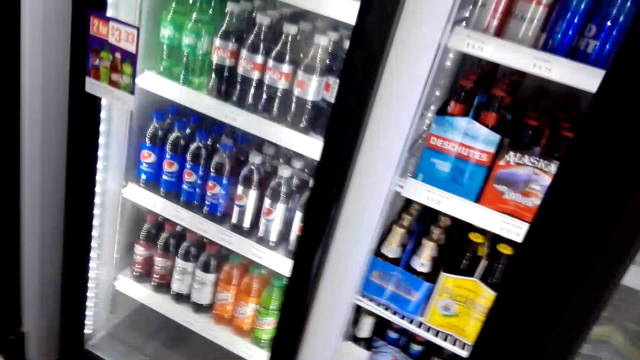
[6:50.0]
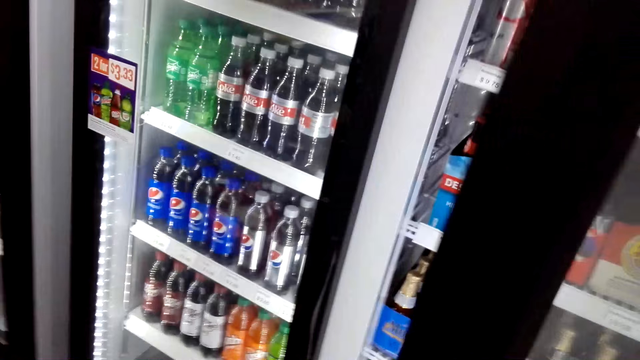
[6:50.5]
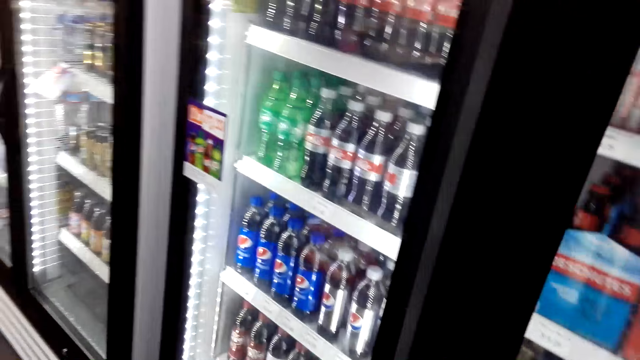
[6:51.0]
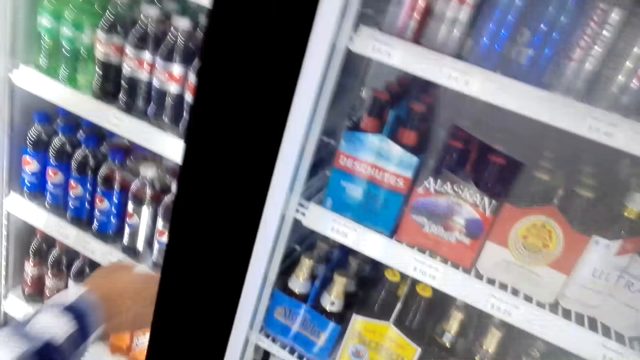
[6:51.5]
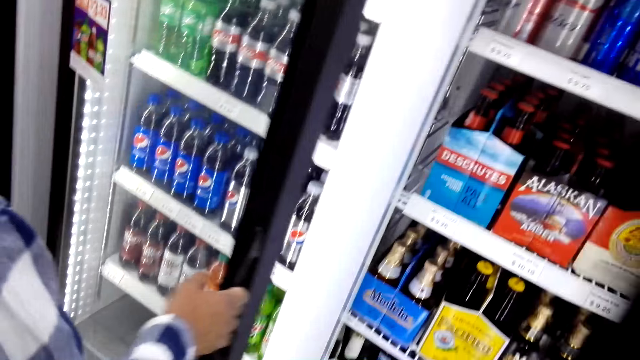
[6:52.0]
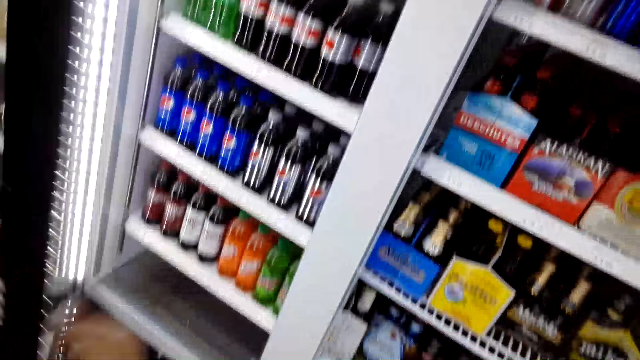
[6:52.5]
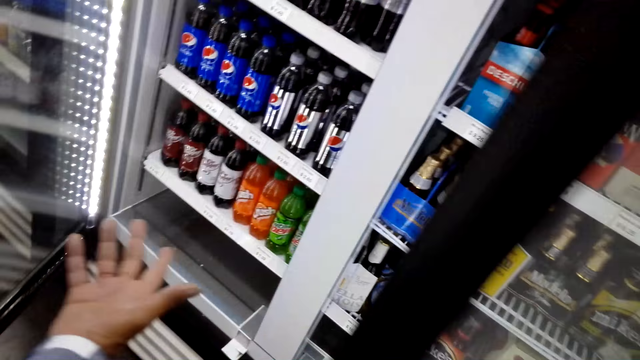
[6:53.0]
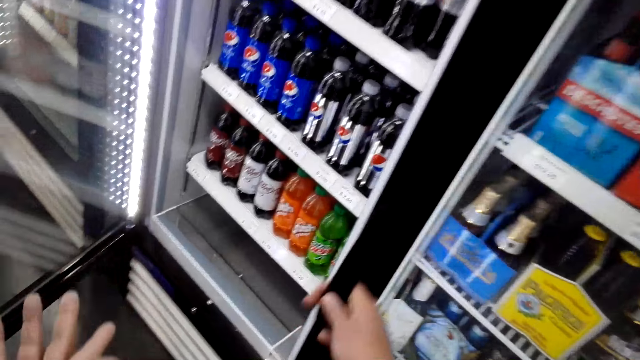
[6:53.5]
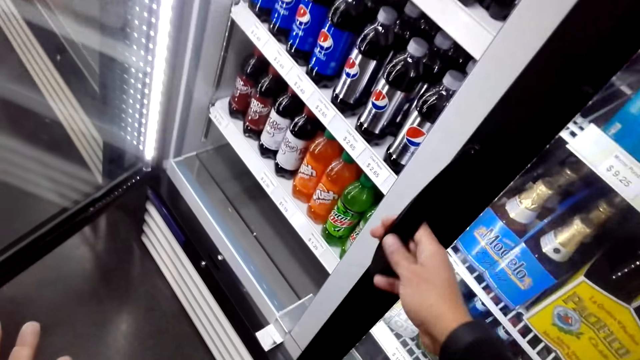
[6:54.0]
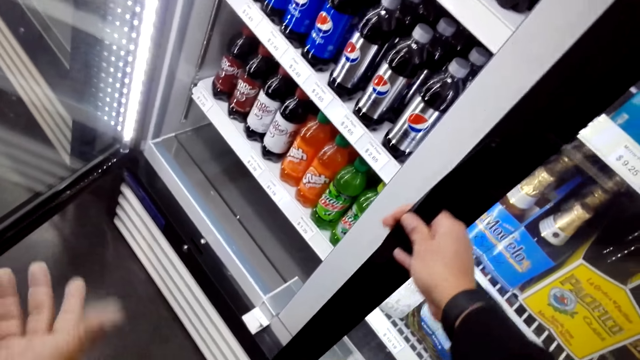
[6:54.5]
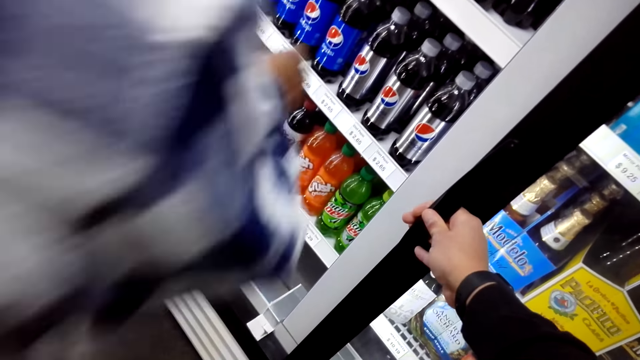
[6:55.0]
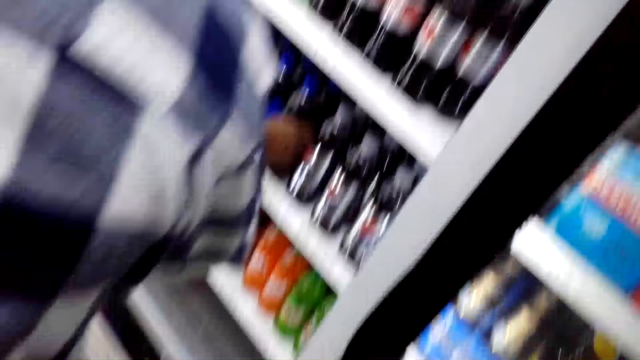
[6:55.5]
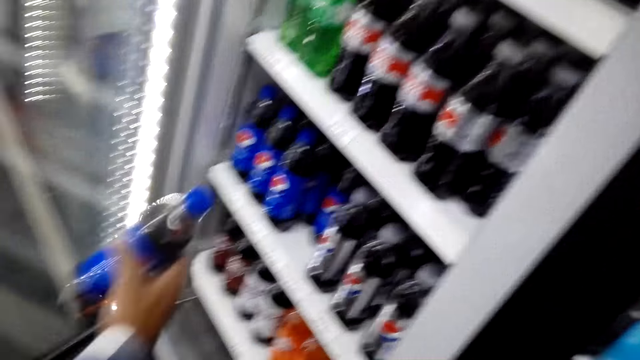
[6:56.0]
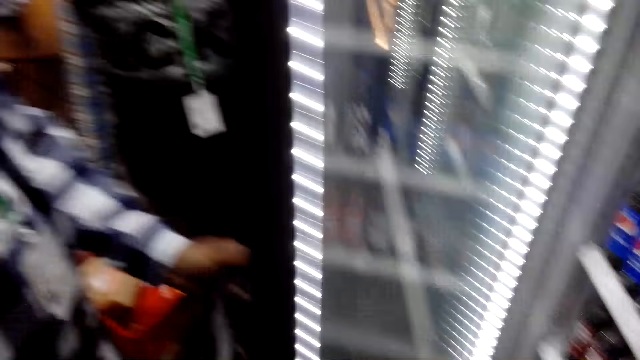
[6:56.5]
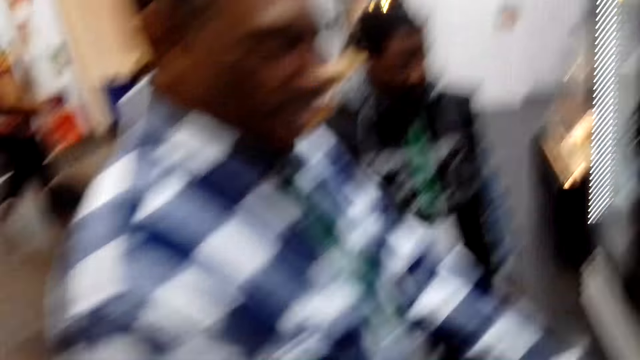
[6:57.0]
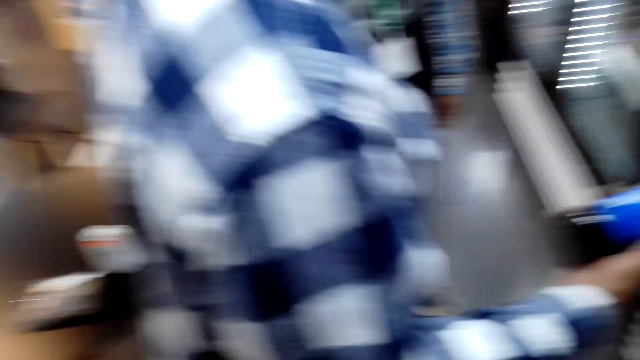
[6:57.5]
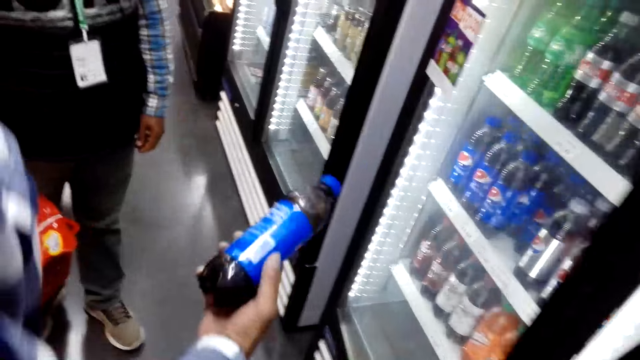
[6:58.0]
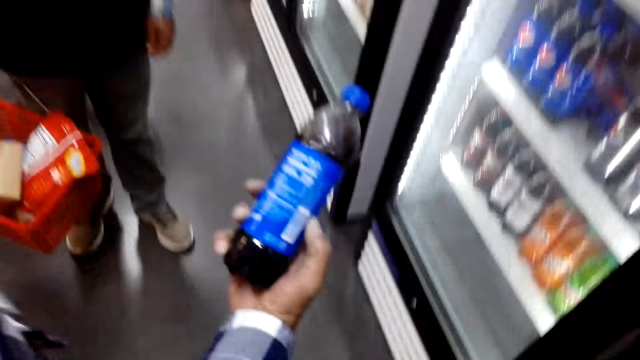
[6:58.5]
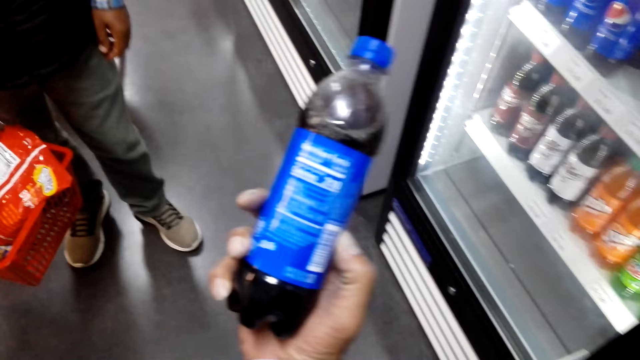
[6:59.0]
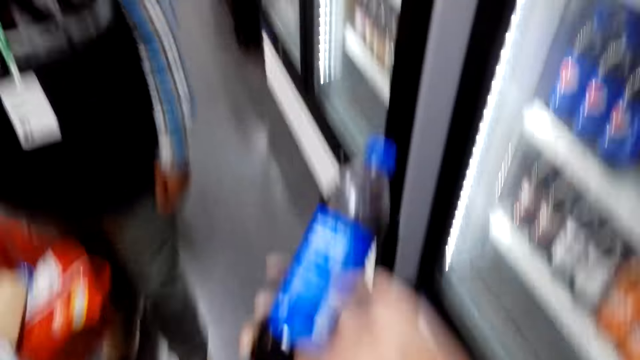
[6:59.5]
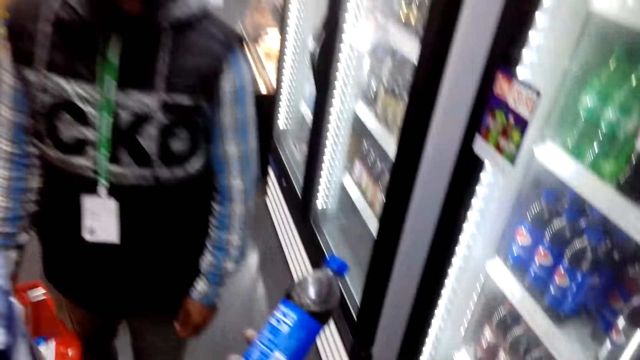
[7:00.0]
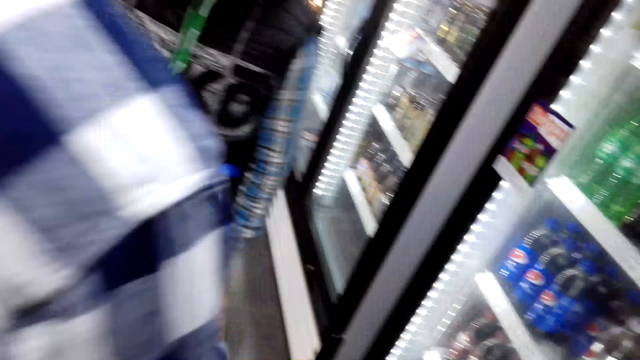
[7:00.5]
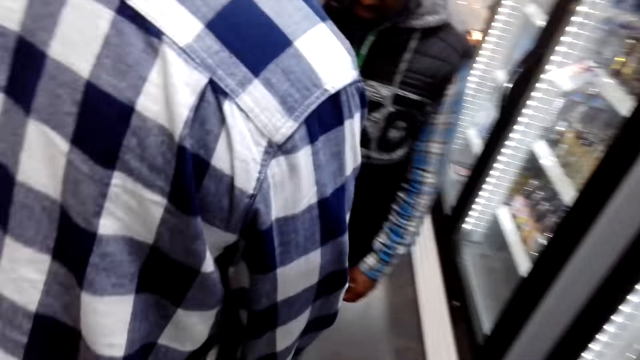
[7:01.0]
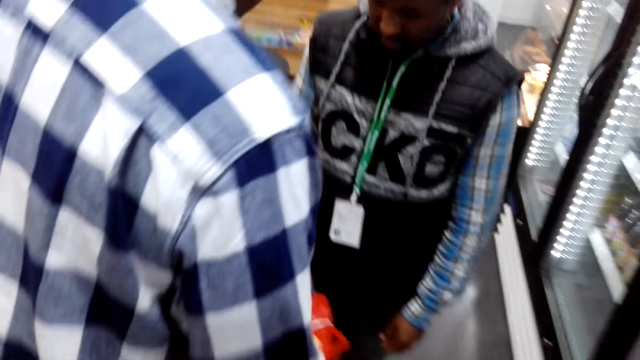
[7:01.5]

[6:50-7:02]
The camera wearer closes the refrigerator. A man opens the door. The camera wearer gestures with his hand. The man picks up the bottle. The camera wearer looks at the bottle. He points at the bottle.

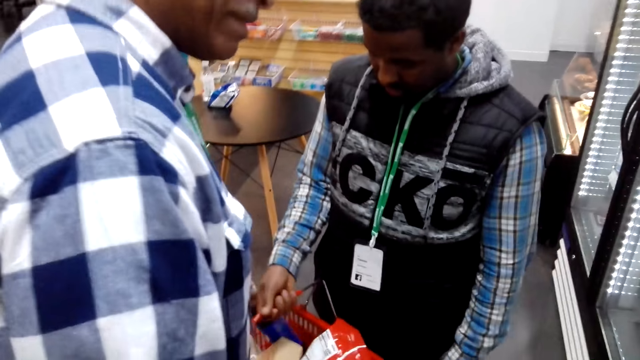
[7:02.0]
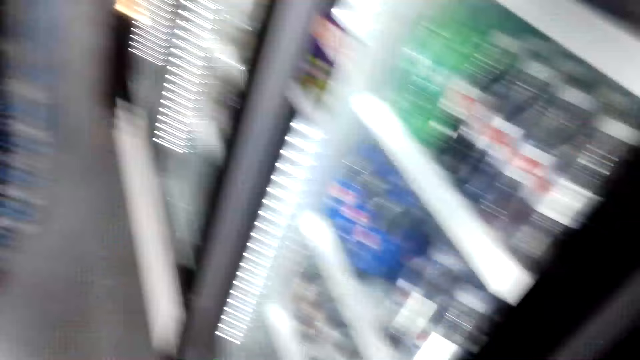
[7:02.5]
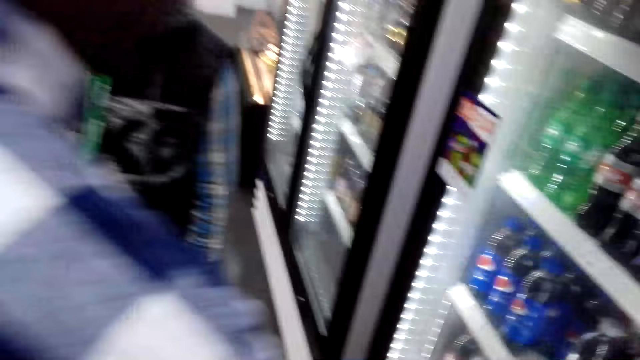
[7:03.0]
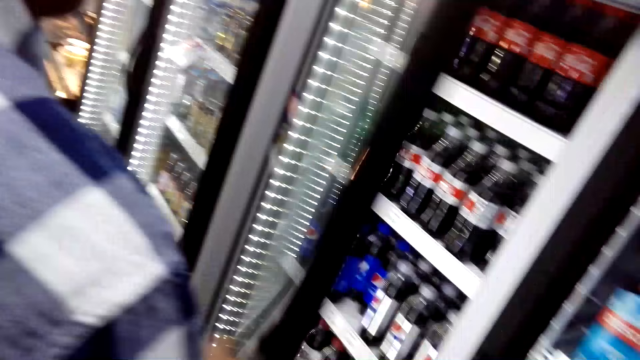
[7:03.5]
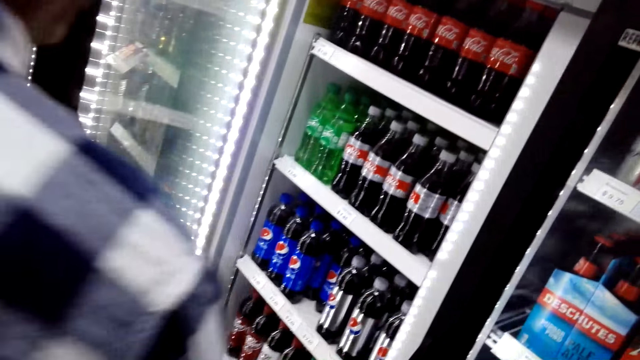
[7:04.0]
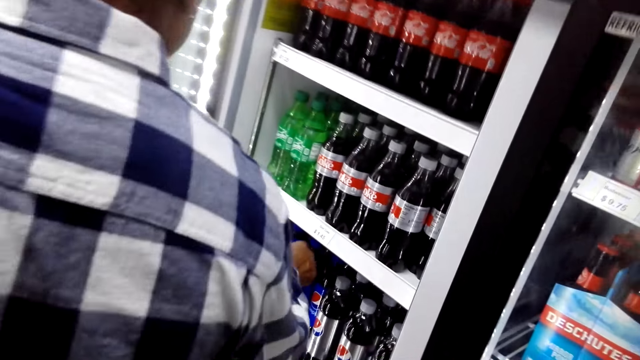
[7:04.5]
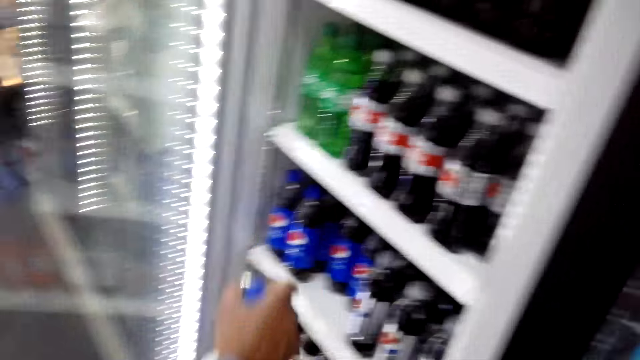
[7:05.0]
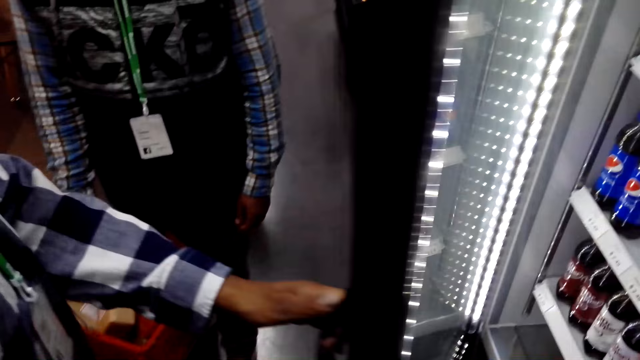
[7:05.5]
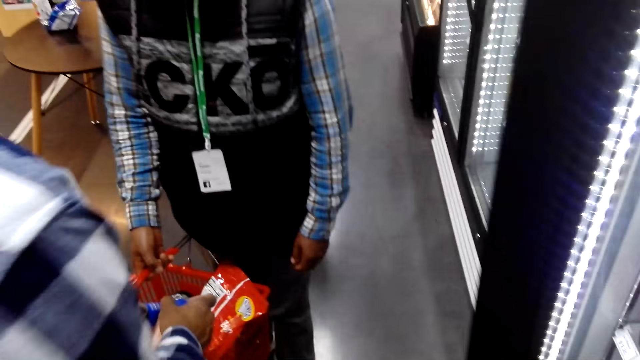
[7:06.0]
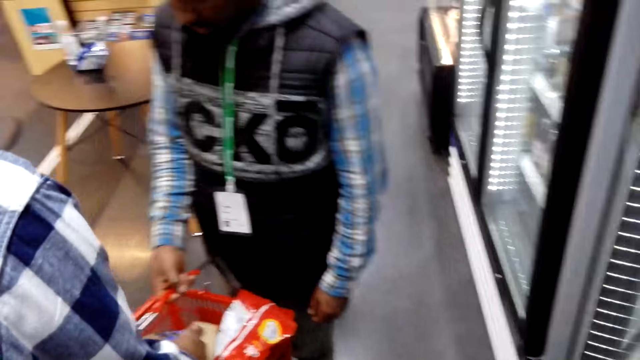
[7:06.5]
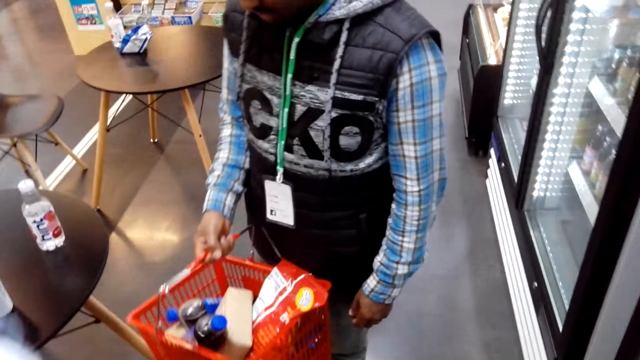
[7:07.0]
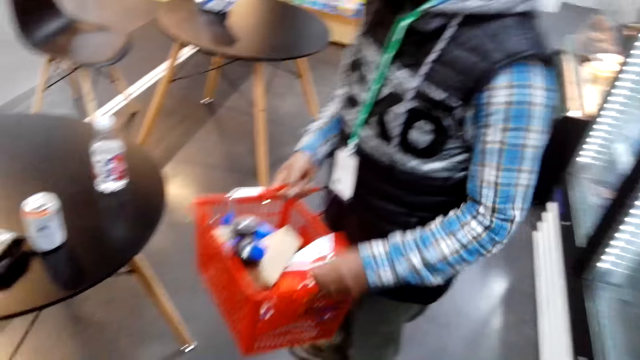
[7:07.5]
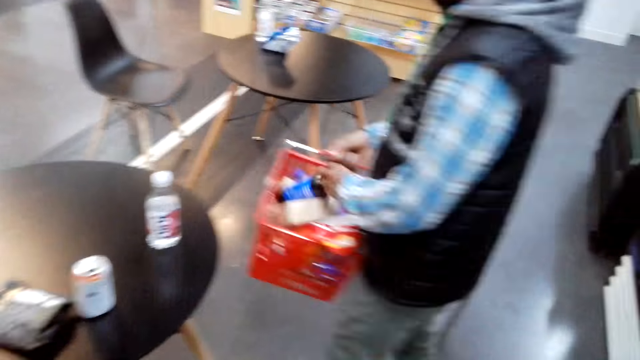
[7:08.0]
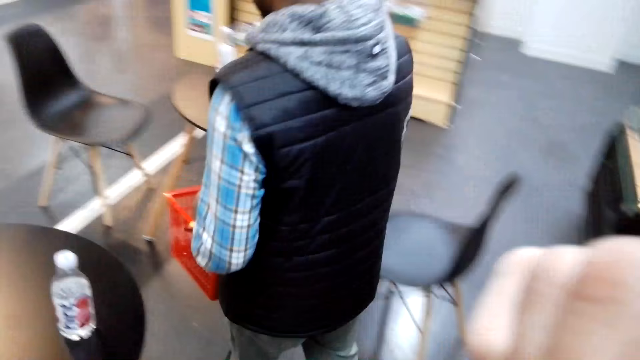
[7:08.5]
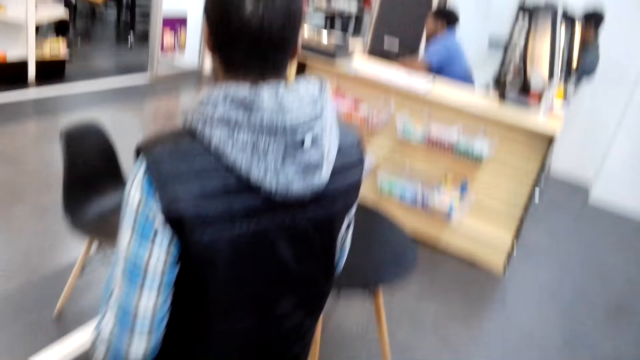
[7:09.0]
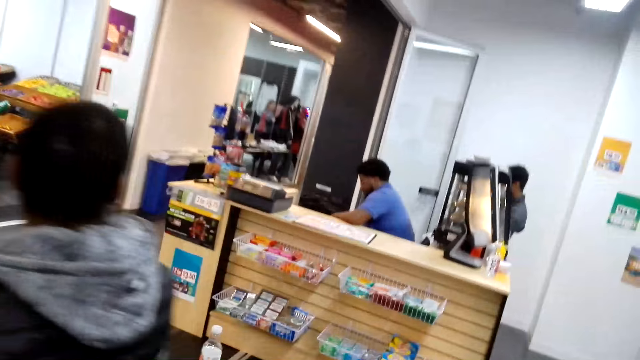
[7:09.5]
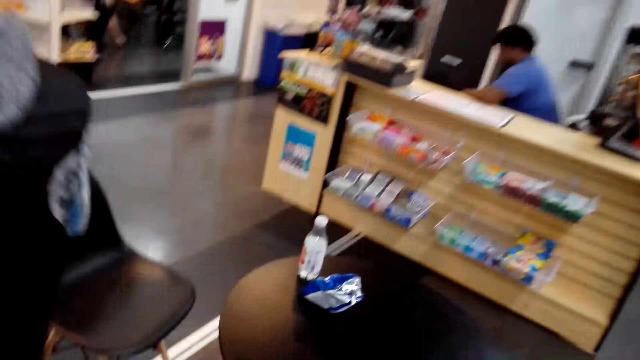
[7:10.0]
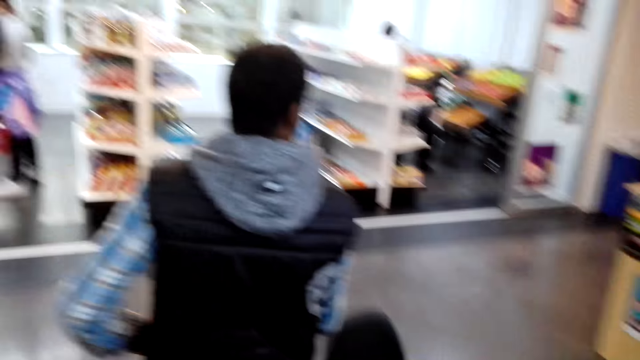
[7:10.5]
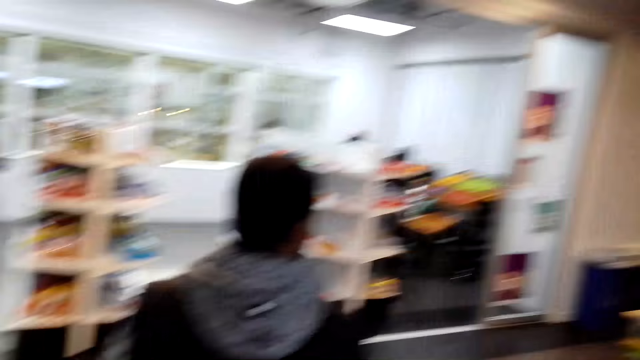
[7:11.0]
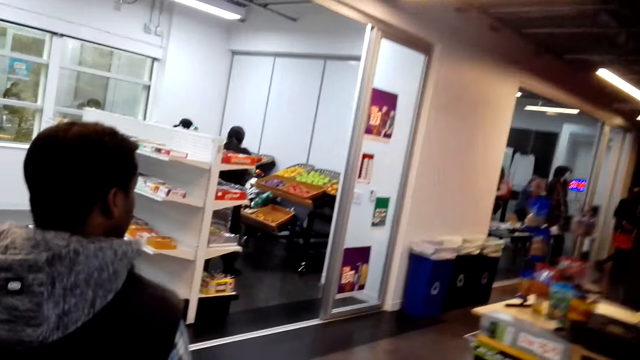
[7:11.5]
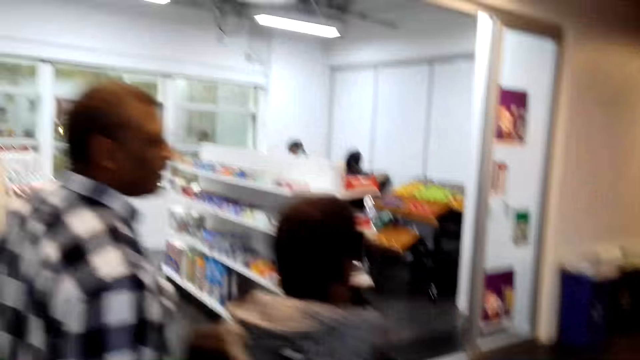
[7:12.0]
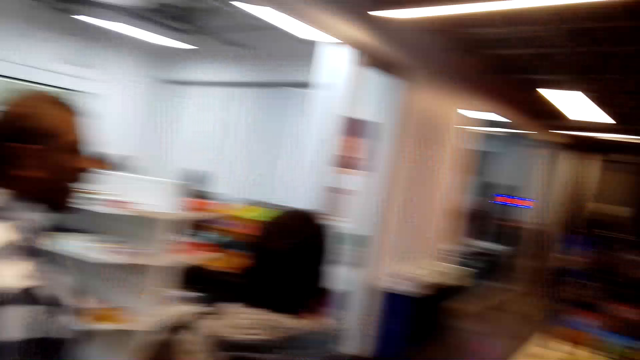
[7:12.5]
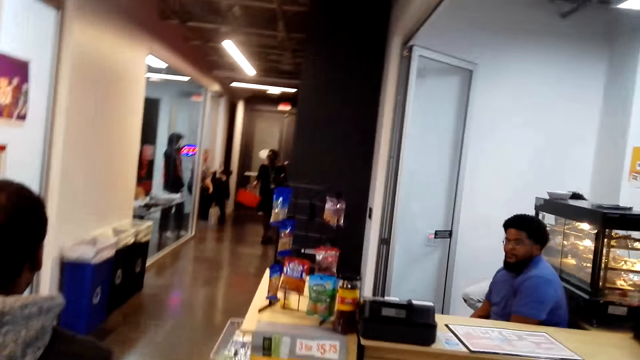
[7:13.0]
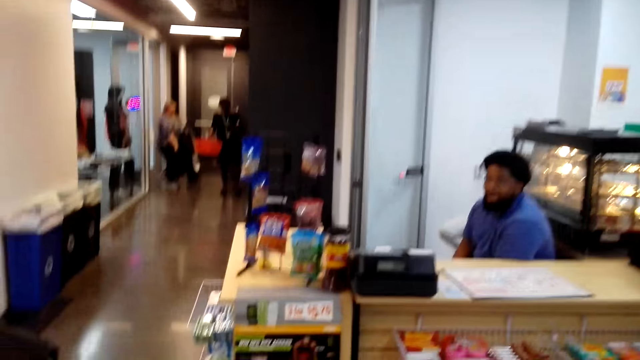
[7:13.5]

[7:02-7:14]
A man puts the bottle in the shopping basket. The man opens the refrigerator, picks up the bottle, closes the refrigerator and puts the bottle in the shopping basket. The camera wearer walks away from the refrigerator. Another man walks in front of the camera wearer. The first man walks in front of the camera wearer.
